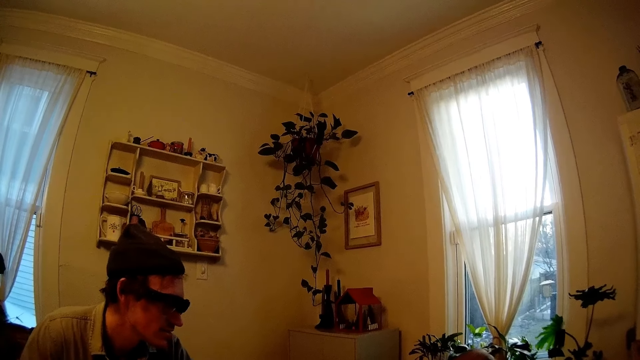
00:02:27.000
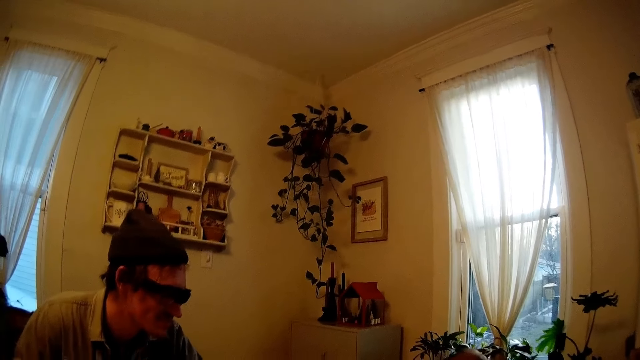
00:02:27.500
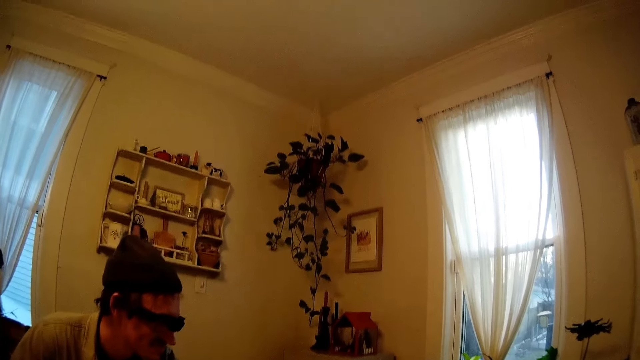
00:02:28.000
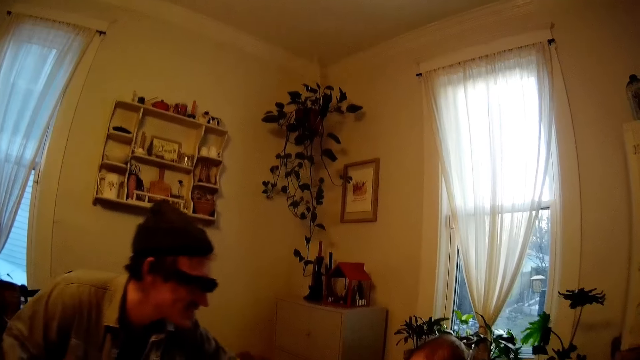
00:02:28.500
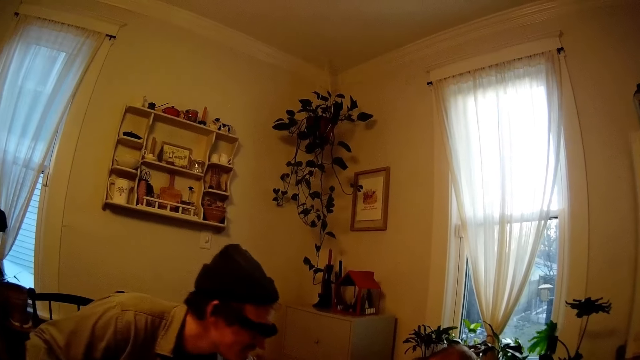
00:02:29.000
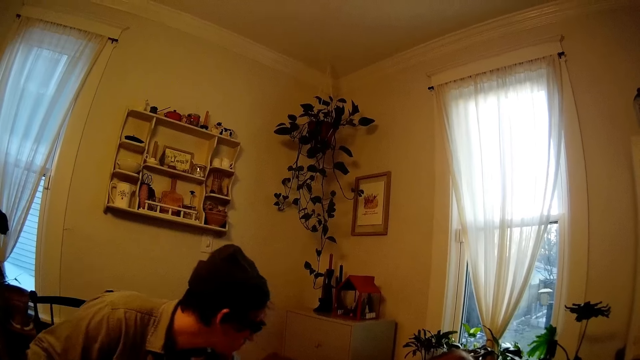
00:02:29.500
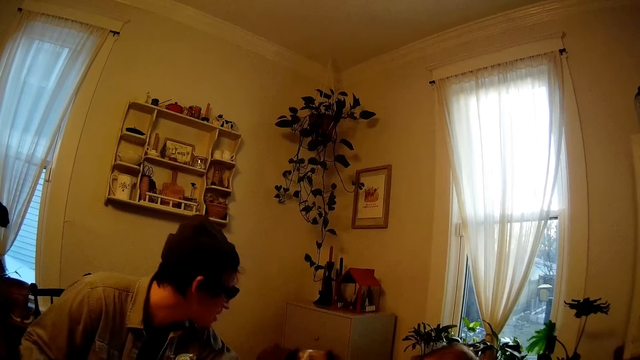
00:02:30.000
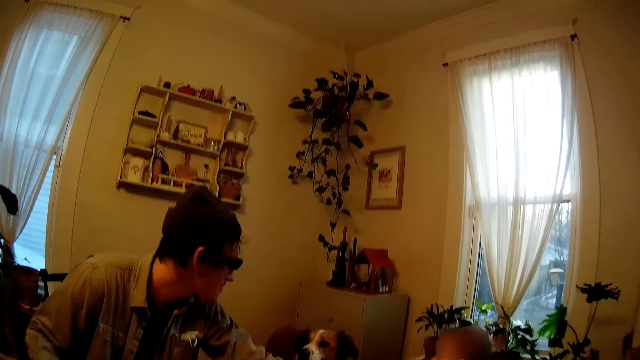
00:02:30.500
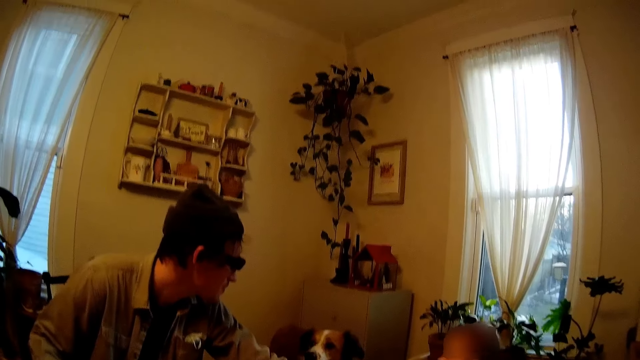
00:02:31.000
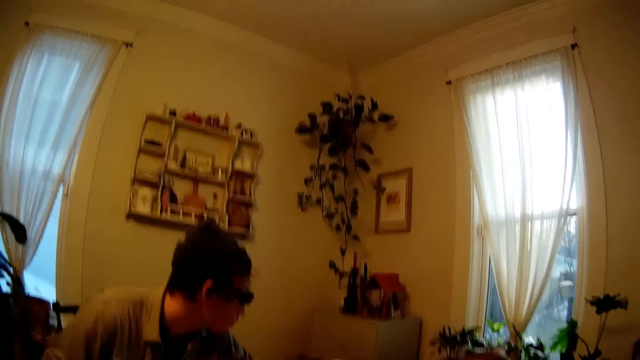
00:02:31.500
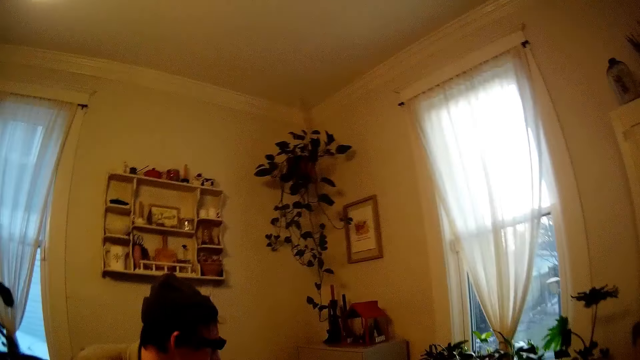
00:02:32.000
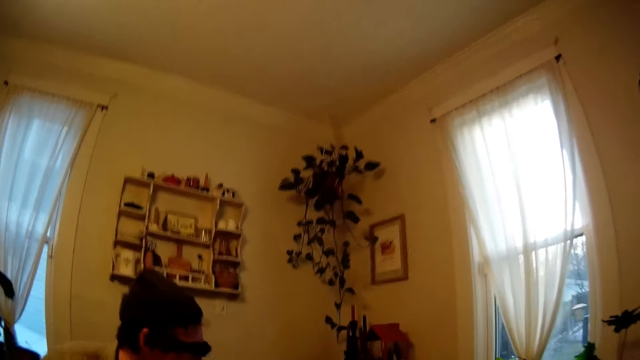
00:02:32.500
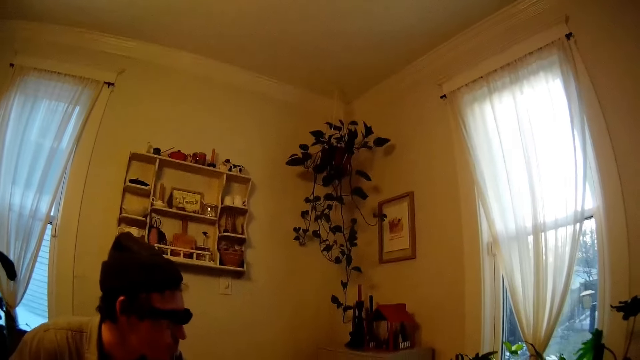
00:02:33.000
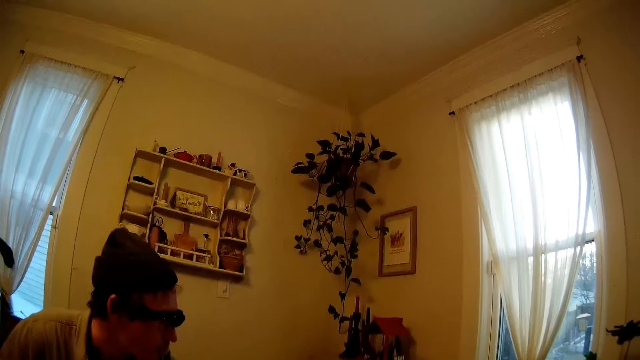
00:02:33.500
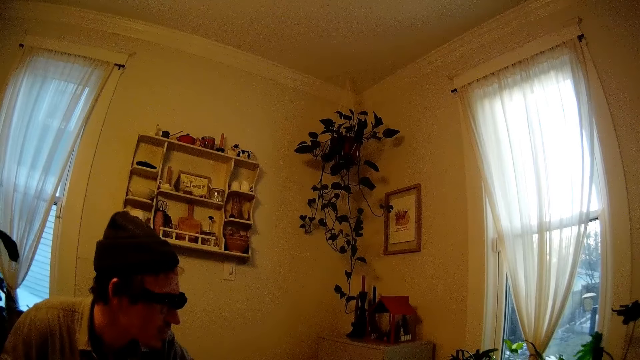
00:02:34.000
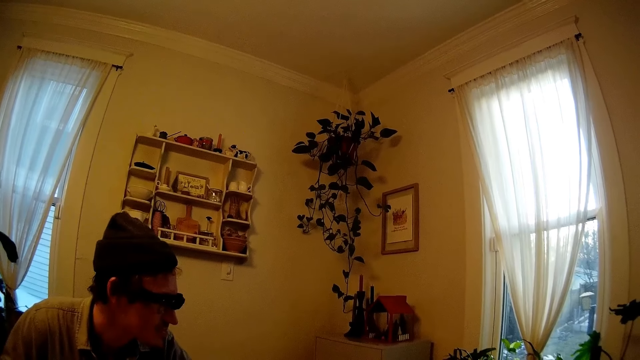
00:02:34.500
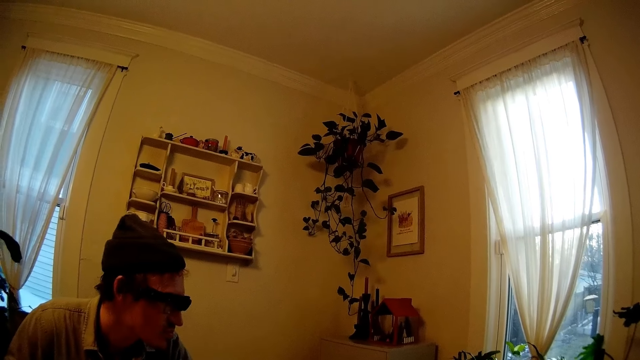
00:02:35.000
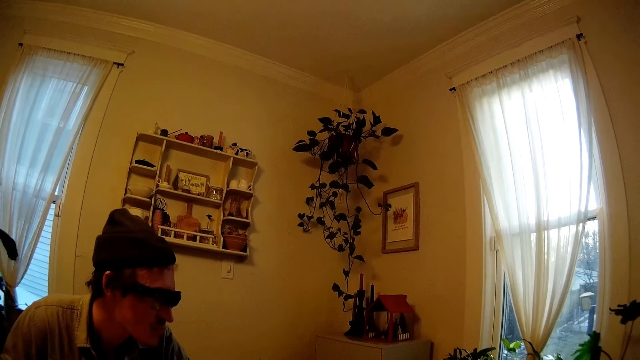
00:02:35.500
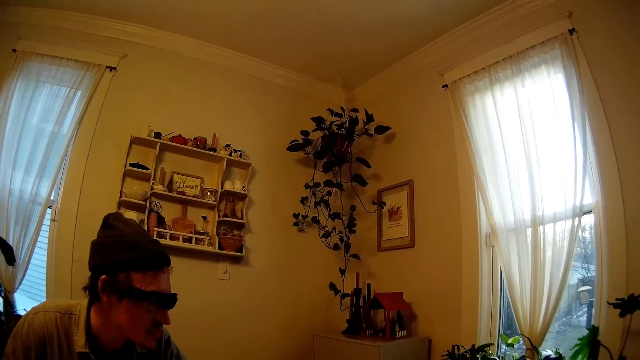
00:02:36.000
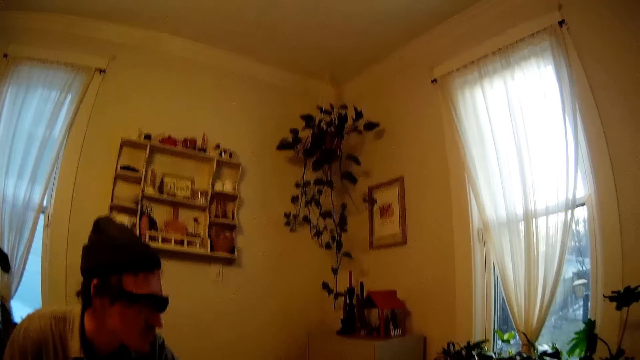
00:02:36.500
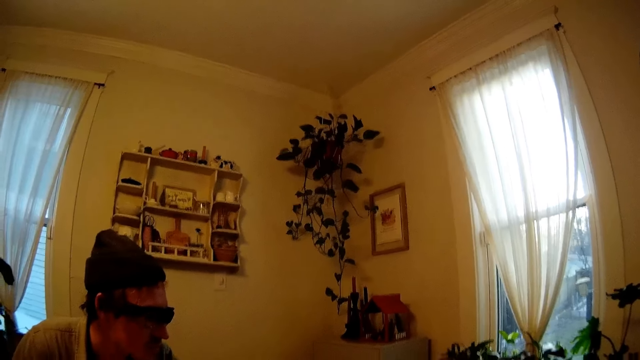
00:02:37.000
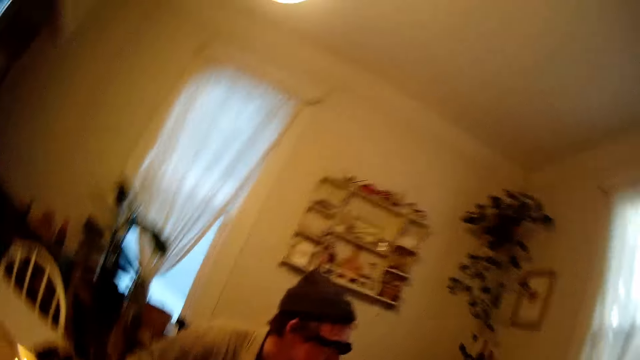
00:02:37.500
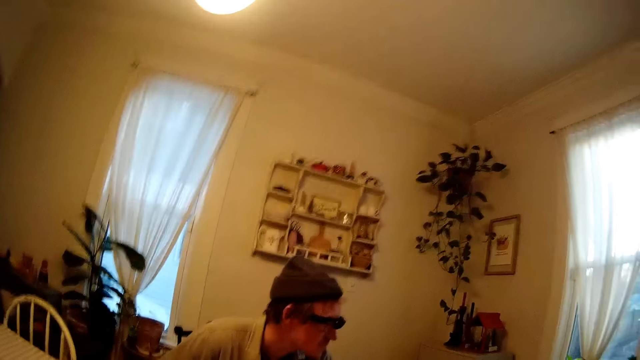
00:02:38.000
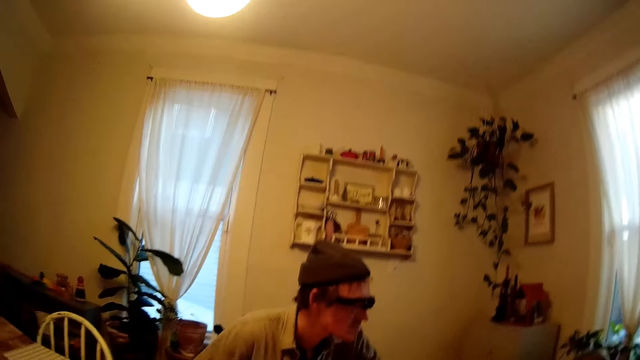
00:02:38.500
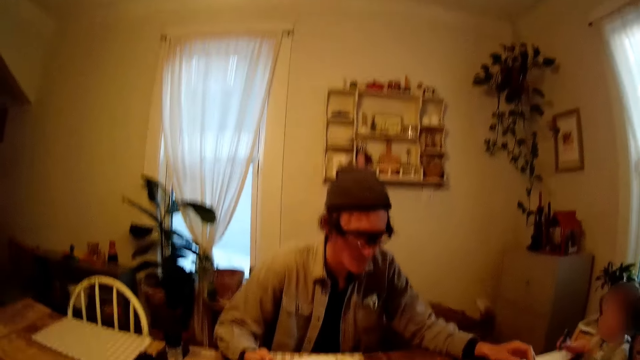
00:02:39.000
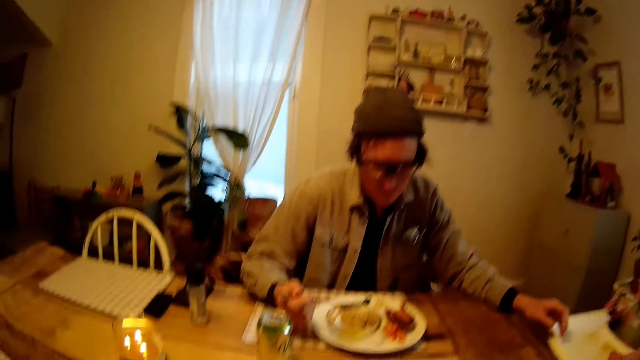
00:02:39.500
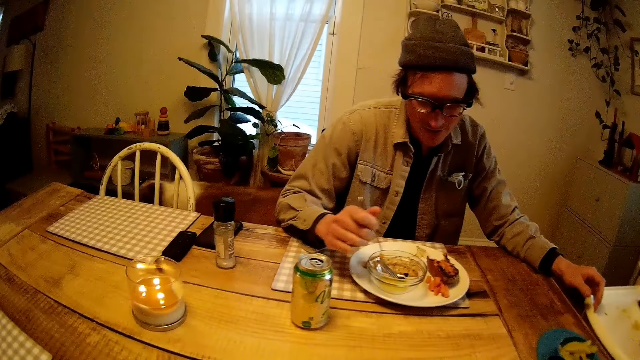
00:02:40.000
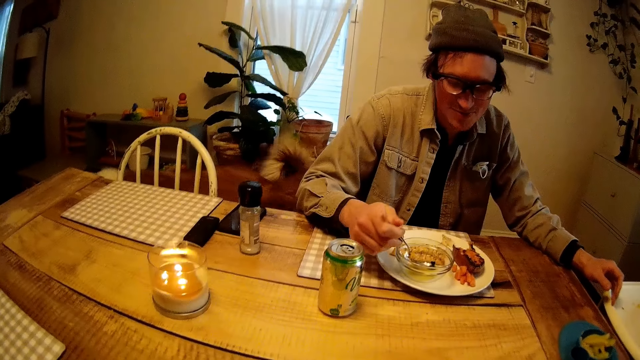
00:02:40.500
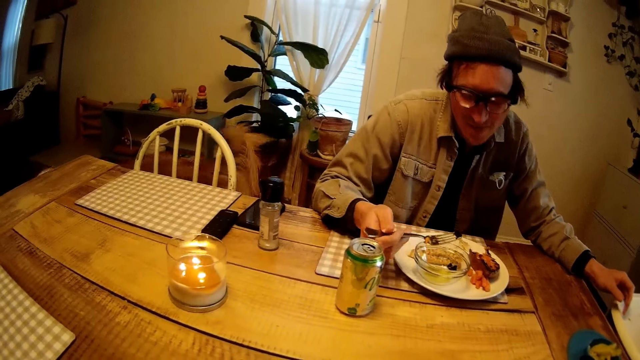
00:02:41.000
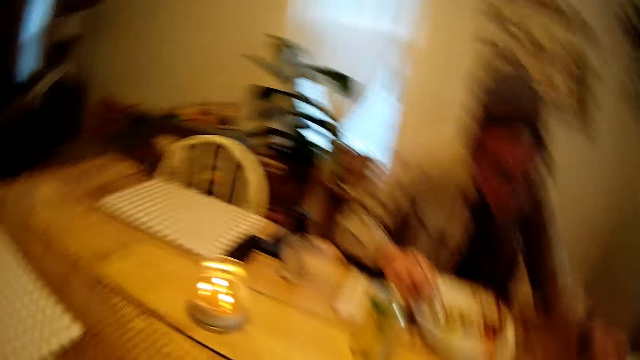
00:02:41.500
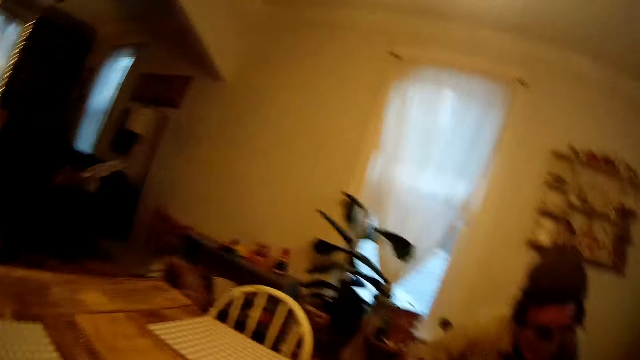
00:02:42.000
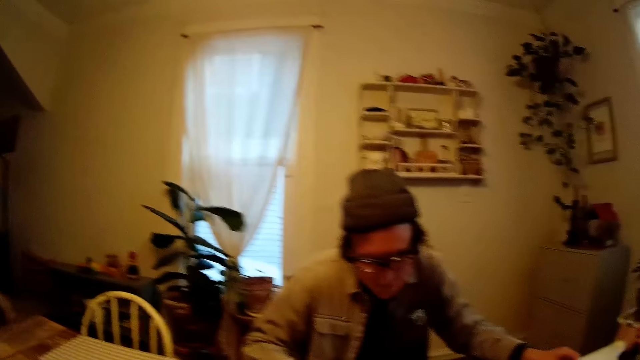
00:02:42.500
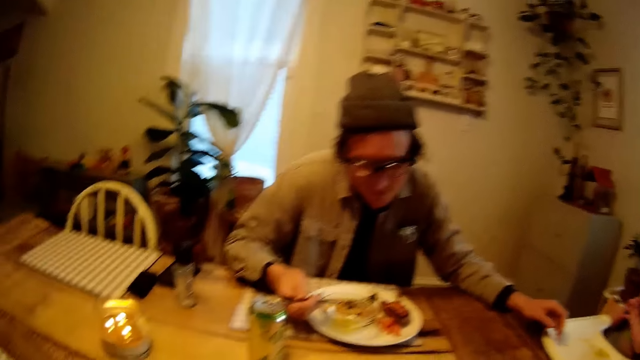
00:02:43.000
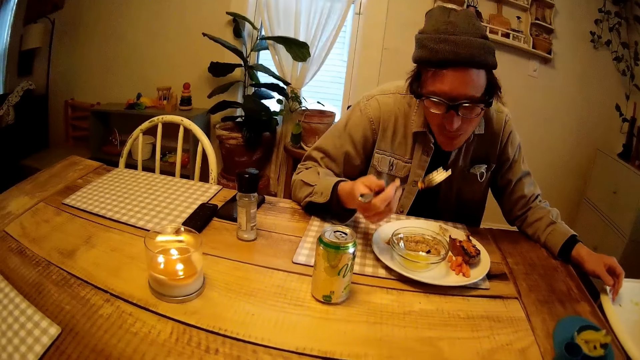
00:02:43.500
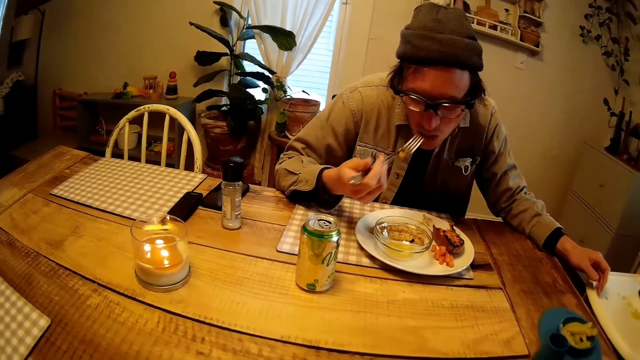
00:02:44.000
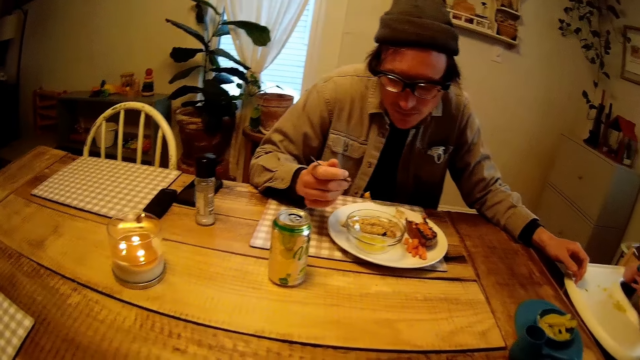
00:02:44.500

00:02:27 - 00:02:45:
The camera wearer talks to the dog. The dog walks out of the dining room. The man picks seaweed salad from a bowl on the plate with the fork in his right hand. The man interacted with the camera wearer. The baby puts the spoon in her mouth with her right hand. The man puts the seaweed salad in his mouth with the fork in his right hand.

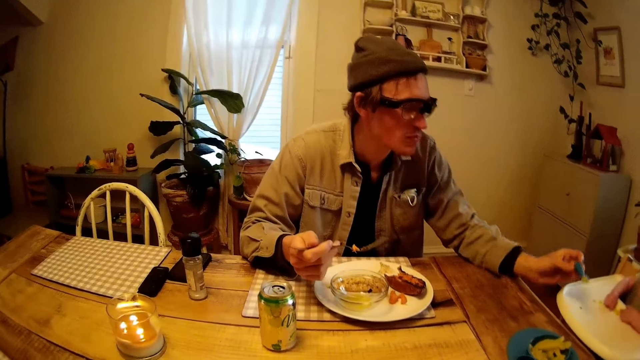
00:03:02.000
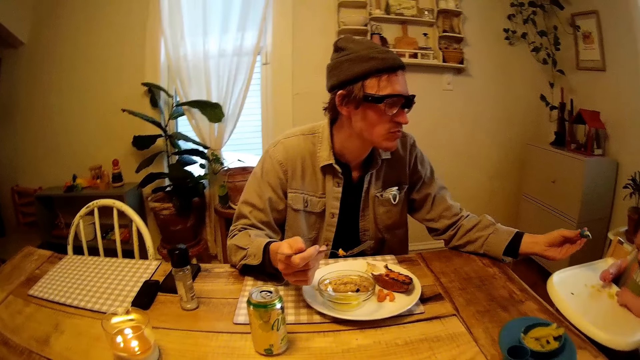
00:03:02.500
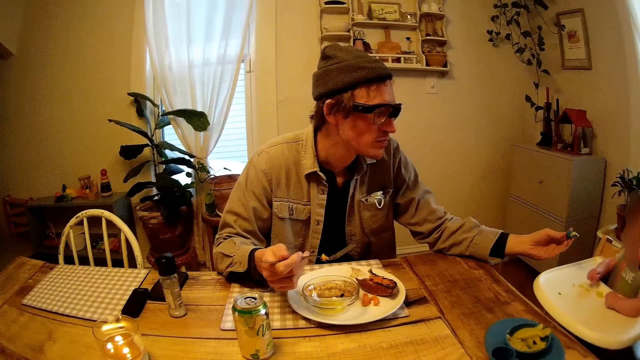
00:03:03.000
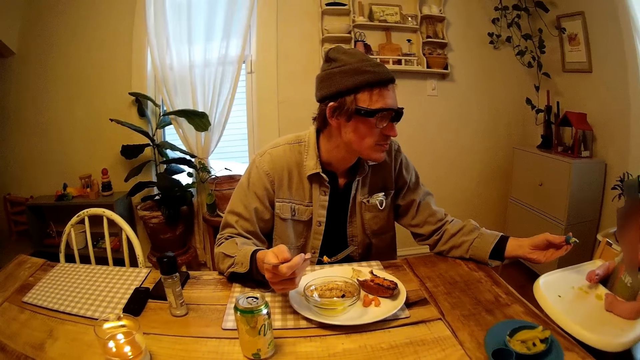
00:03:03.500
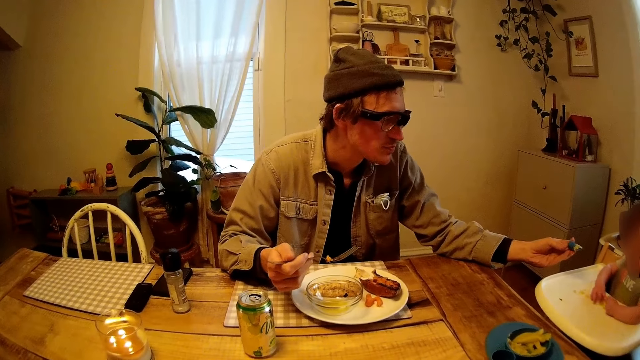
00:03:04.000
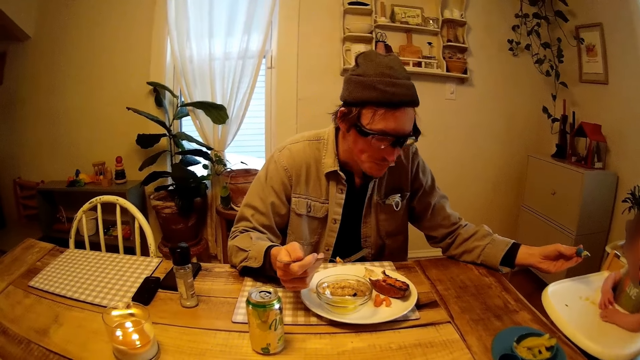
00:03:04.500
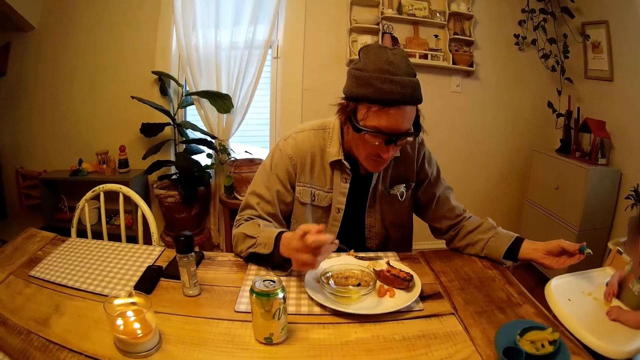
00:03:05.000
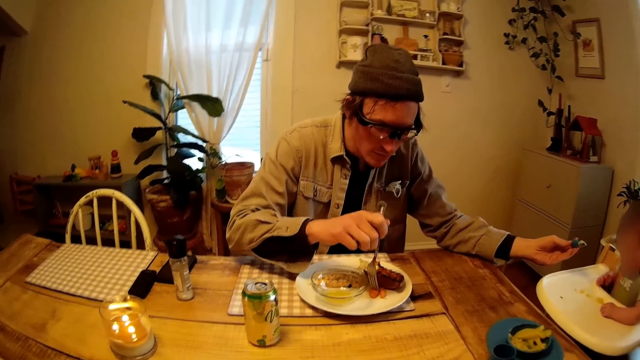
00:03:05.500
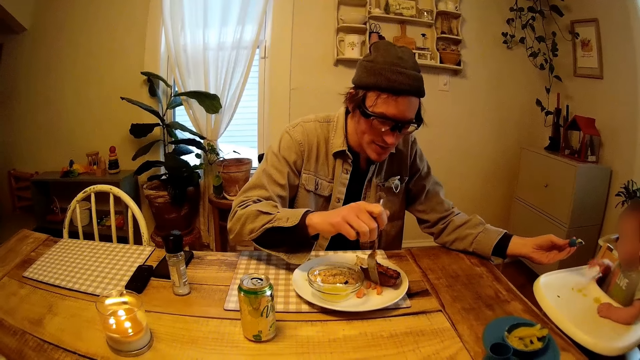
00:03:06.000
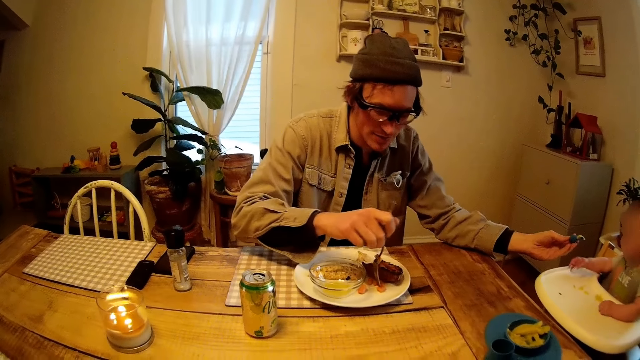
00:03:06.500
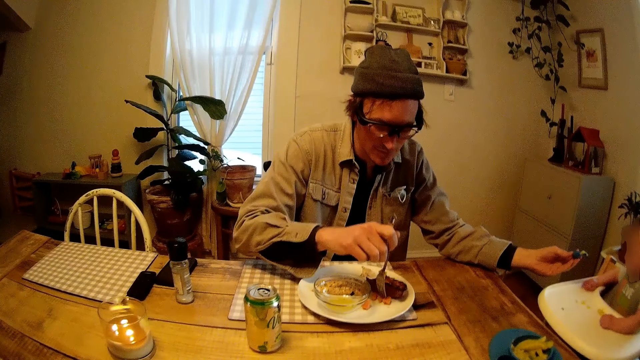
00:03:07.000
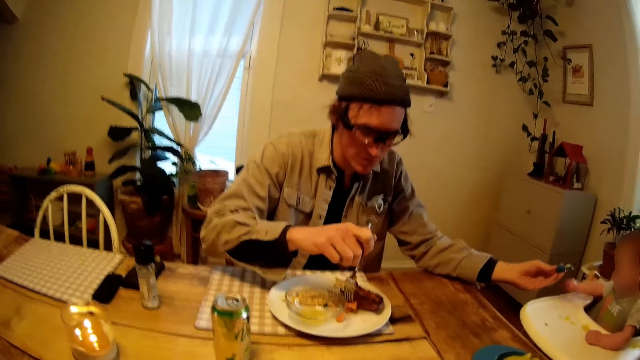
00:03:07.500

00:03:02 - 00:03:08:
The camera wearer looks around. The man picks cheese from the plate with the fork in his right hand. The man interacts with the camera wearer.
